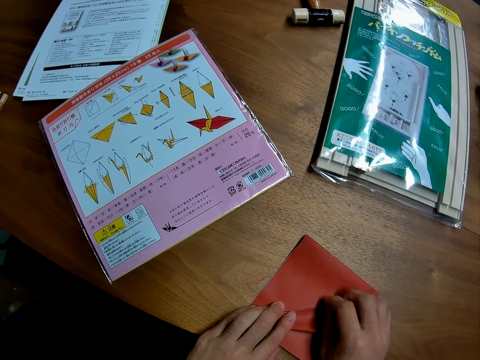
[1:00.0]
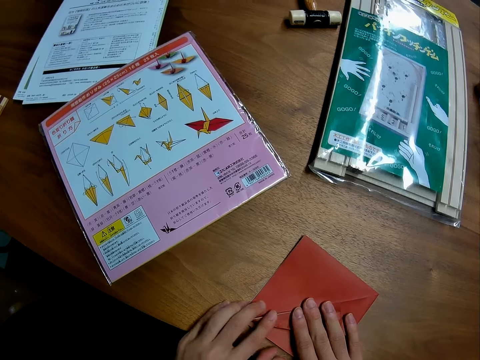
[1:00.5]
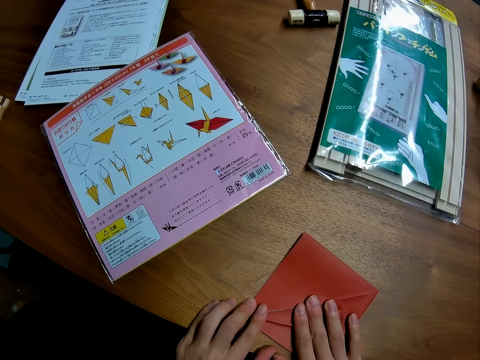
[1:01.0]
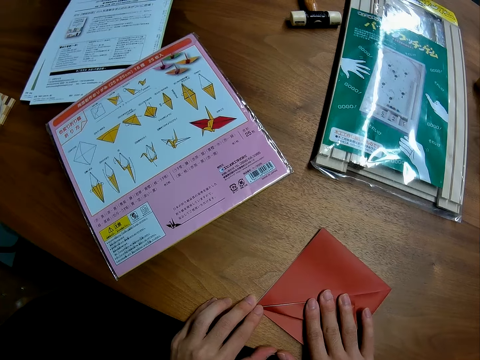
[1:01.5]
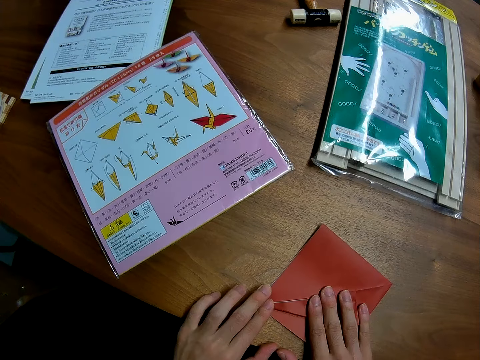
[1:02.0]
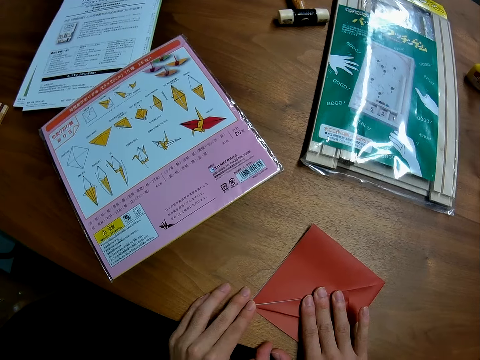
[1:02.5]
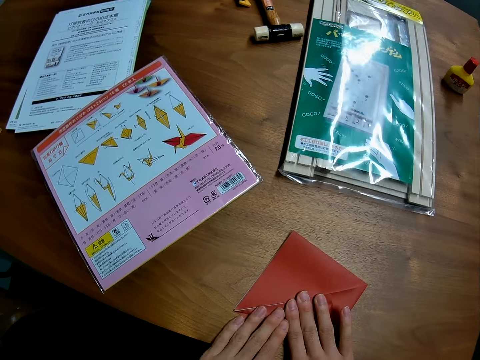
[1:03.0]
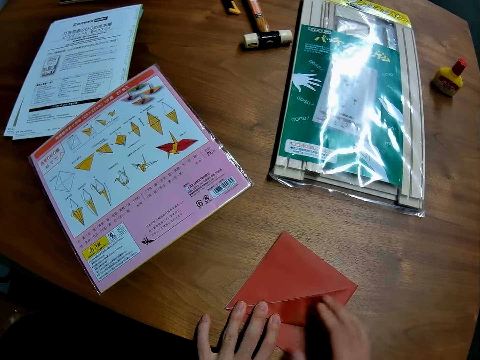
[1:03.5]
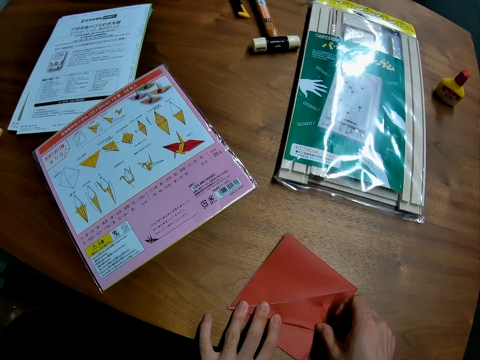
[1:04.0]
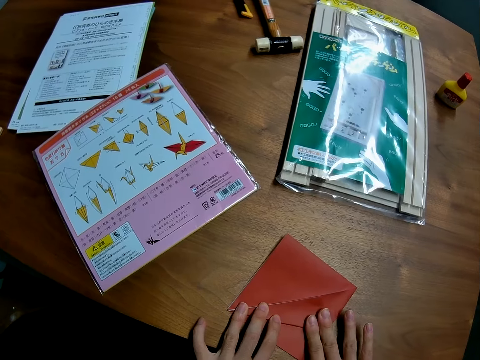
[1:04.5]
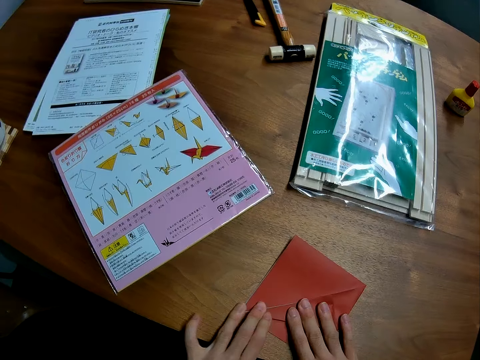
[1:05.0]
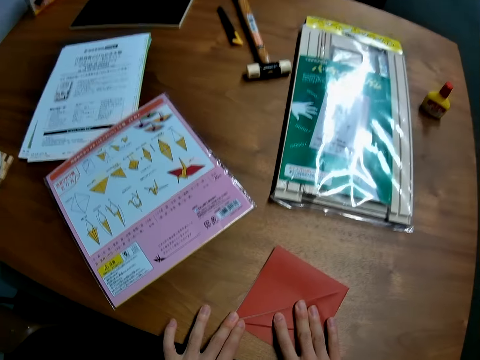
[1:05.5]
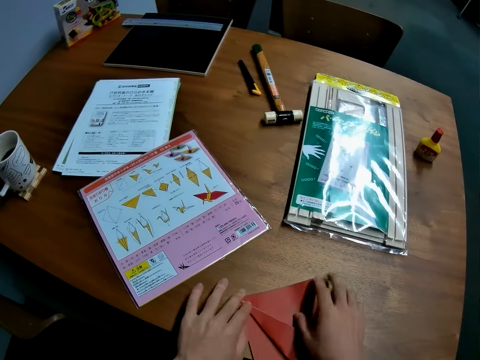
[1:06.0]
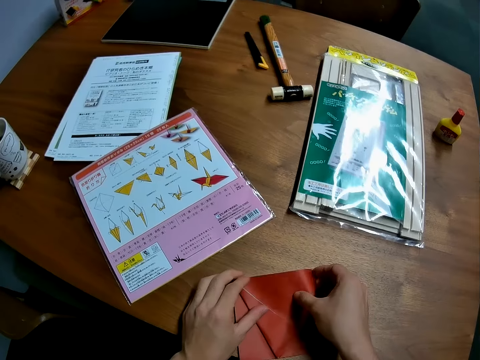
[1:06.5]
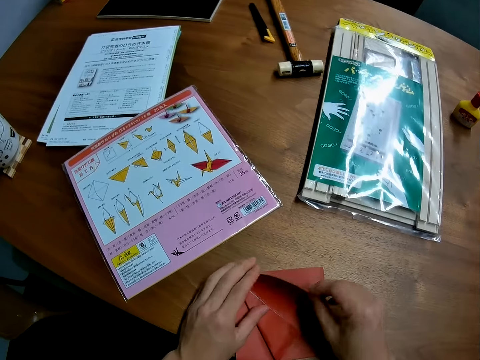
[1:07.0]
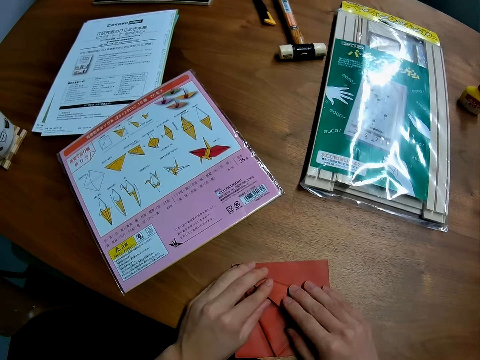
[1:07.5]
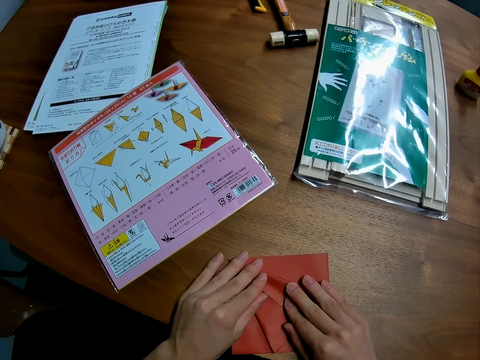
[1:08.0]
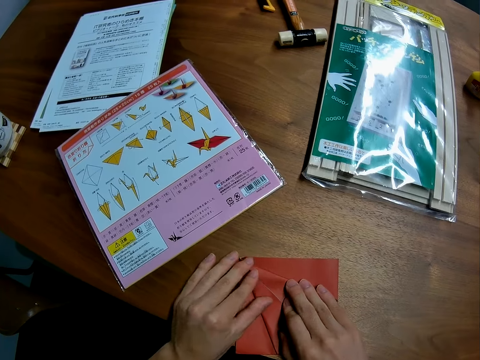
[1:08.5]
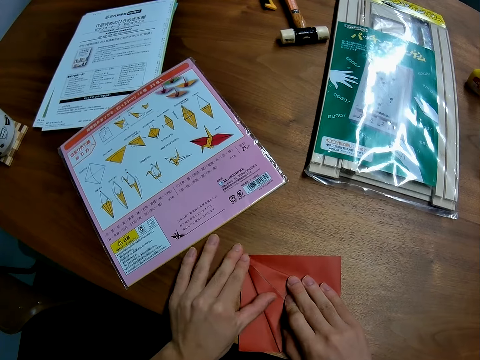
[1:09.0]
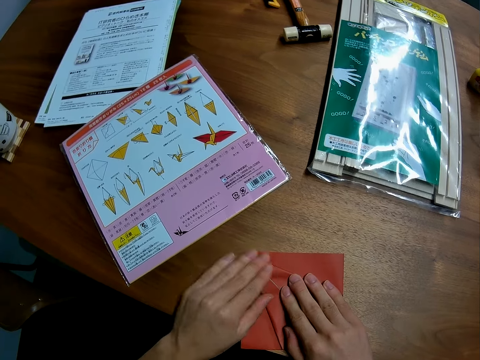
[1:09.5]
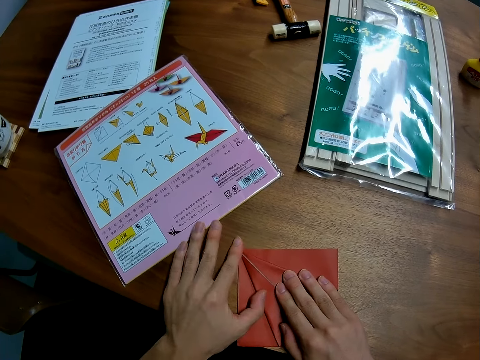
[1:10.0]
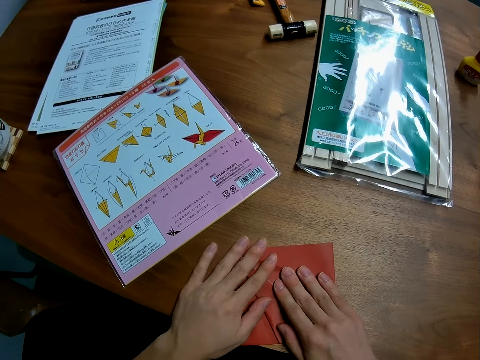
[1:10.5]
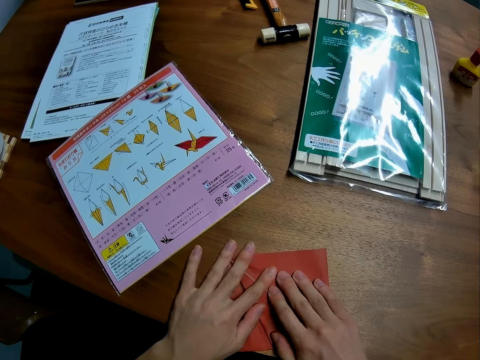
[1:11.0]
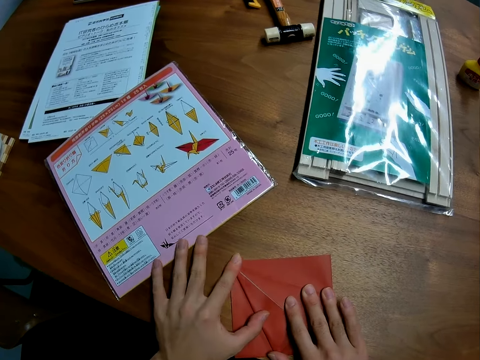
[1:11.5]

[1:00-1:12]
The camera wearer flattens the paper. They turn the paper. They fold the paper. They flatten the paper.

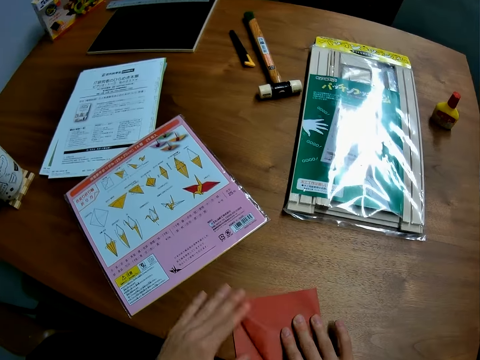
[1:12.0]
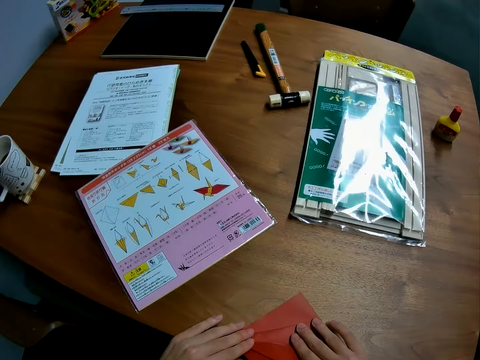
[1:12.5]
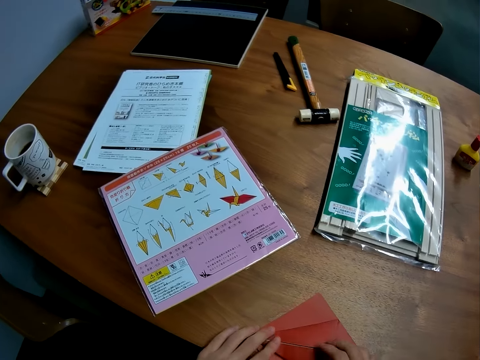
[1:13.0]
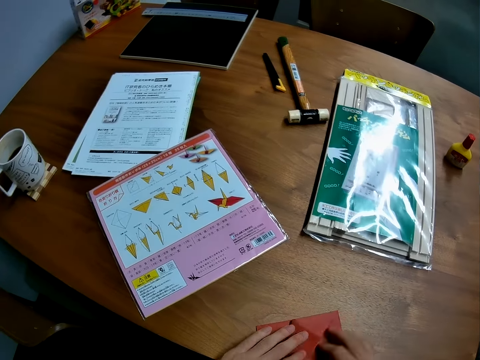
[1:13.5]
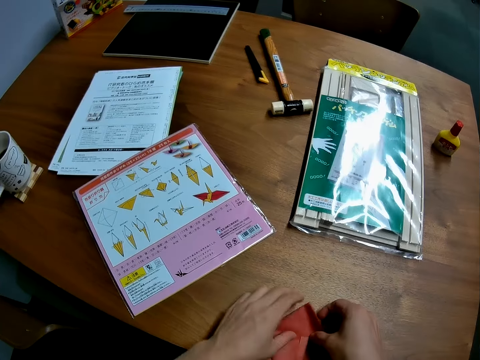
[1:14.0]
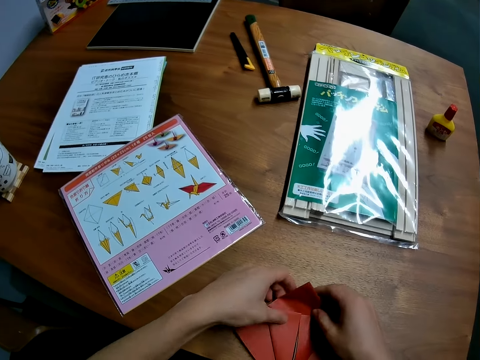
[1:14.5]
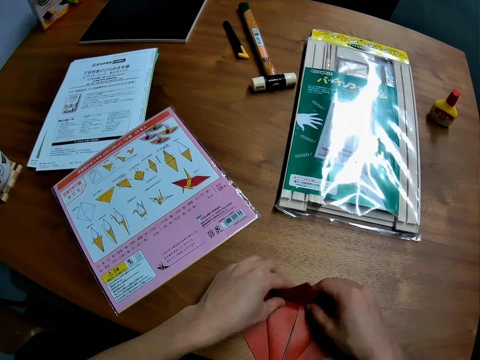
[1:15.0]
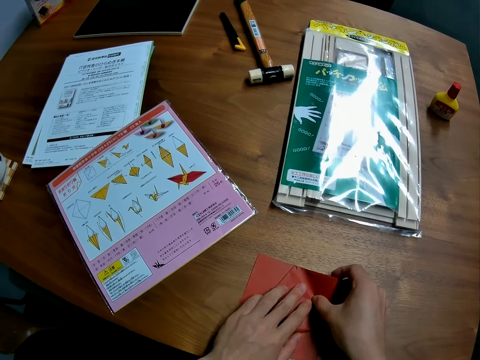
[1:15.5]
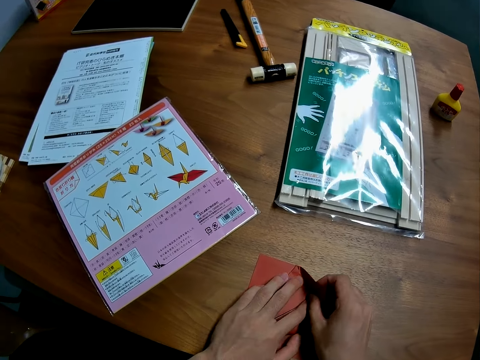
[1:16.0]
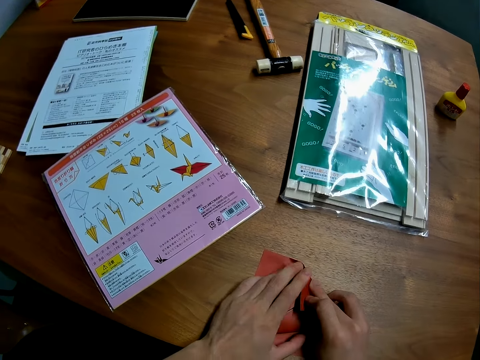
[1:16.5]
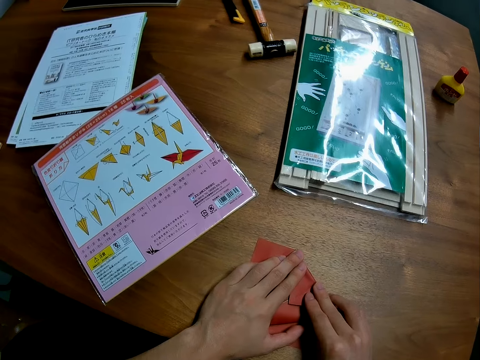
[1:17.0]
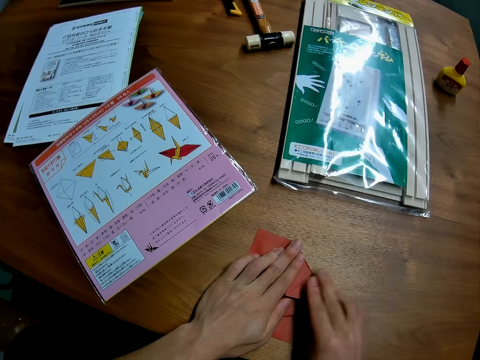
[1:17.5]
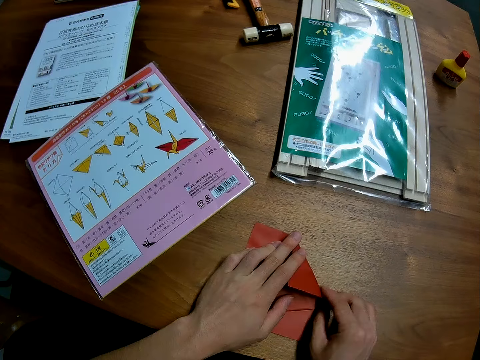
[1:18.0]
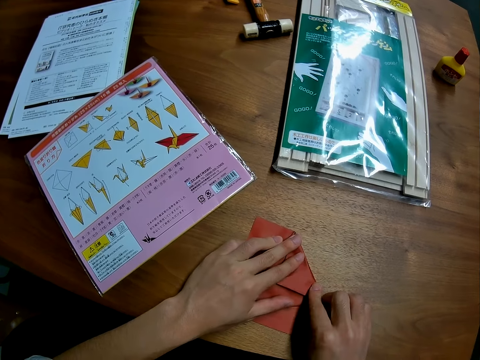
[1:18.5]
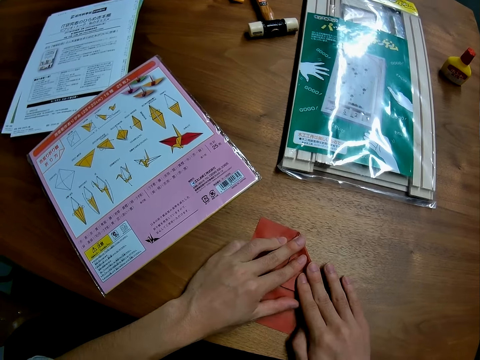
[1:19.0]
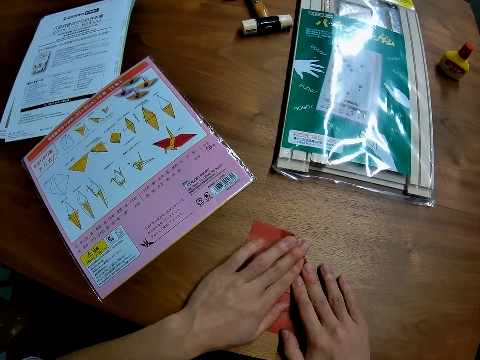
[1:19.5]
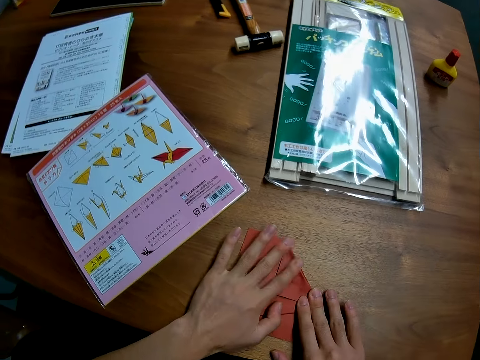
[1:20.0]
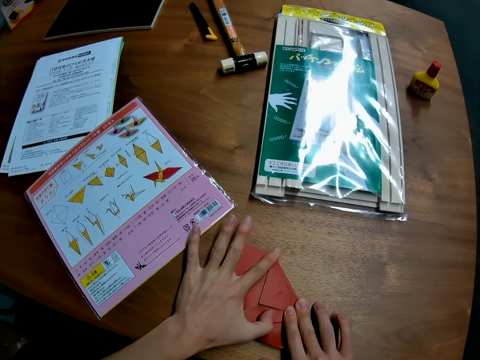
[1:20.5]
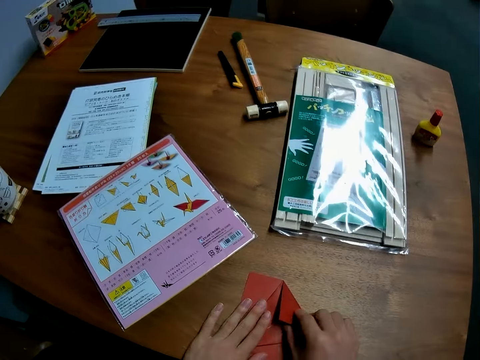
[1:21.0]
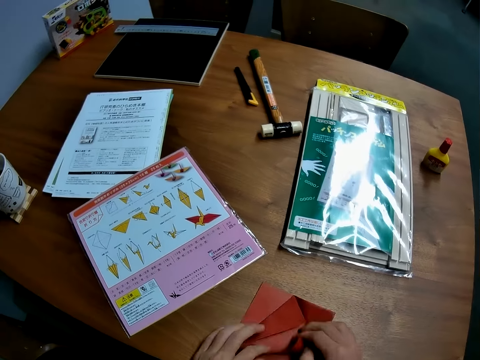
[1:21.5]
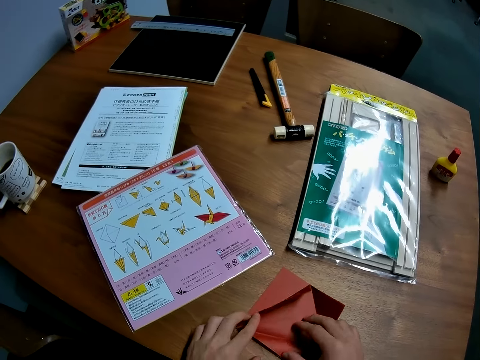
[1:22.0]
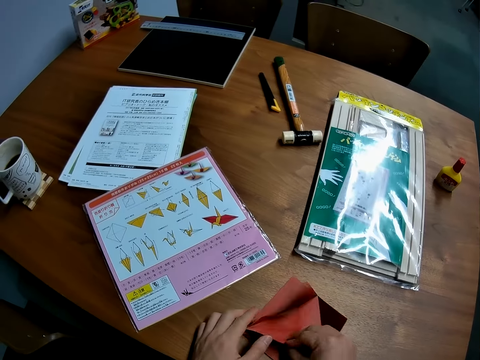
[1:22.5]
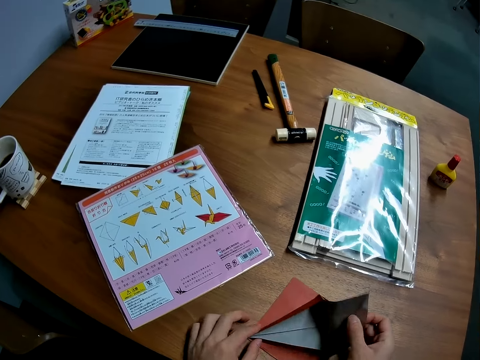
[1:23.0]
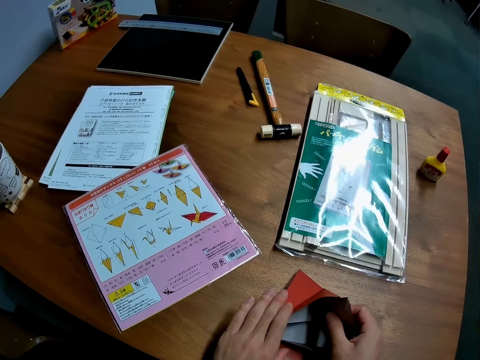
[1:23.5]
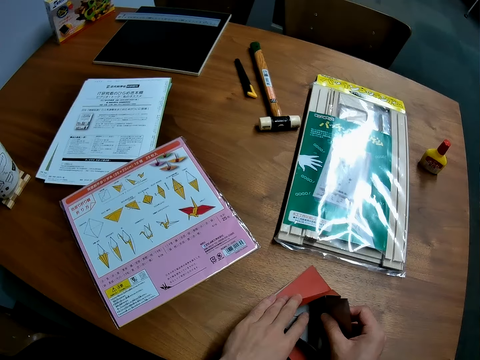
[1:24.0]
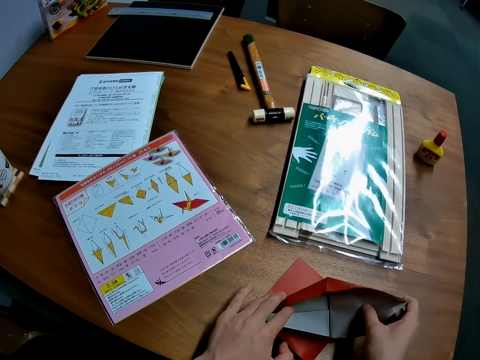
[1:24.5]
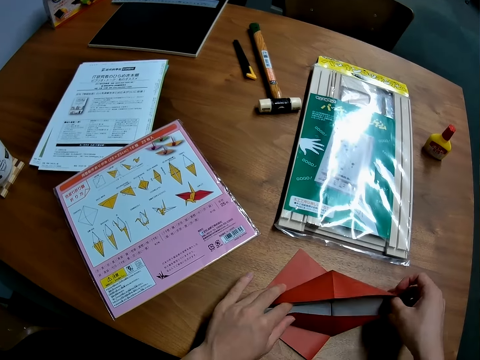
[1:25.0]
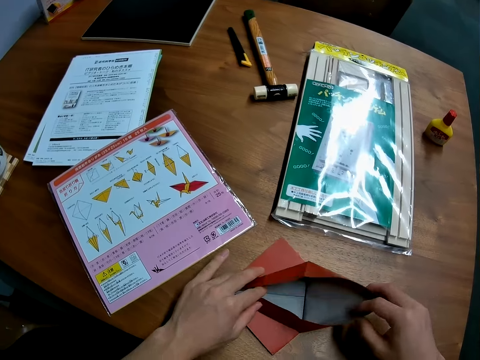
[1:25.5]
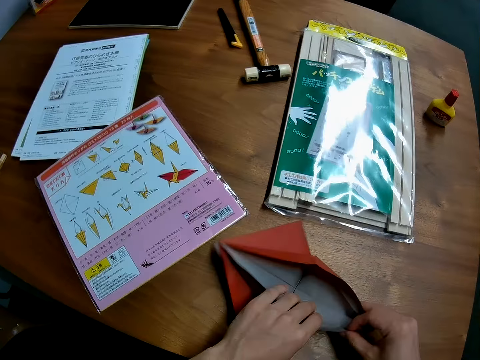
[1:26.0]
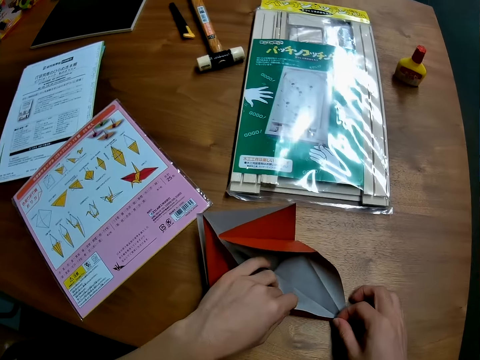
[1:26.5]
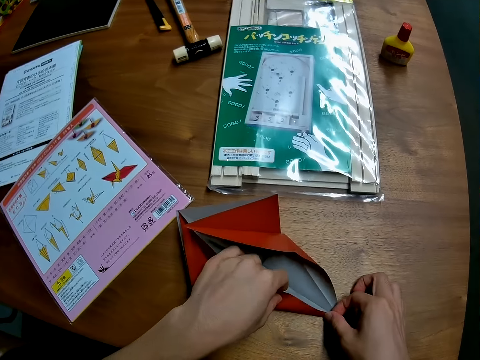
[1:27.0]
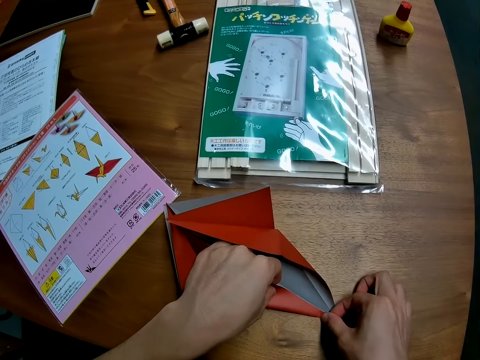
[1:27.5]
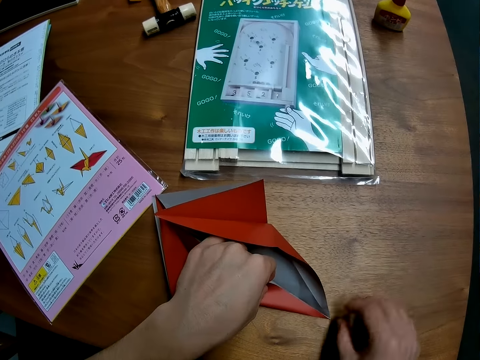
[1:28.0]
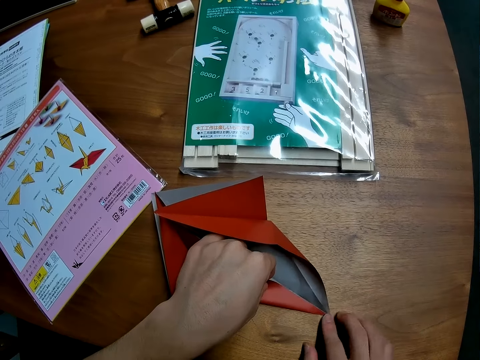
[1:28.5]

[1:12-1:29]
The camera wearer moves the paper. They move the paper again. They fold the paper. They turn the paper. They fold the paper. They flatten the paper. They unfold the red paper. They fold the red paper.
